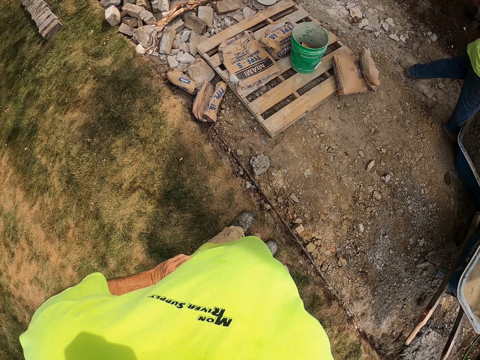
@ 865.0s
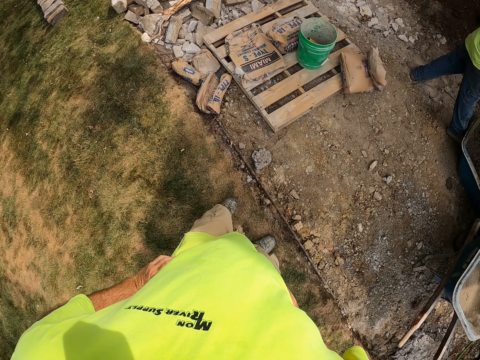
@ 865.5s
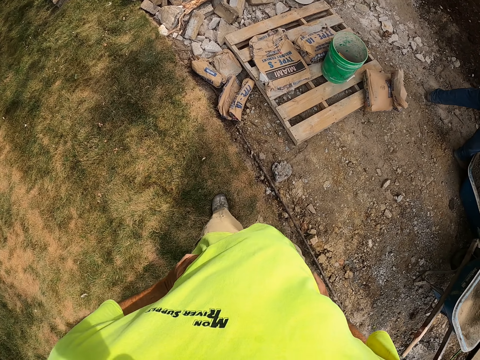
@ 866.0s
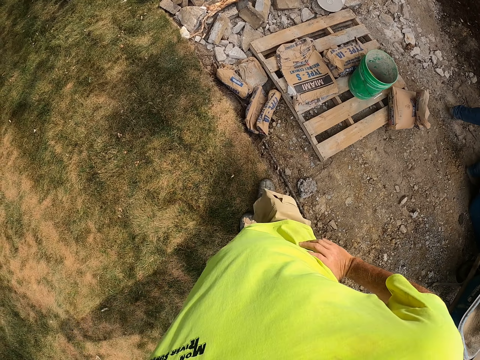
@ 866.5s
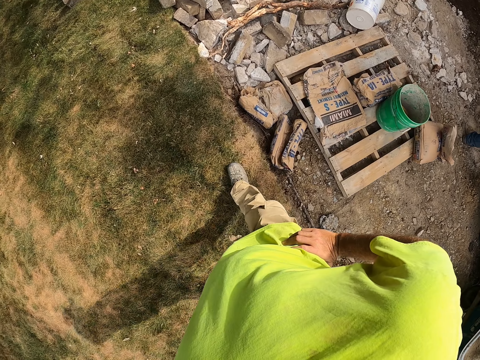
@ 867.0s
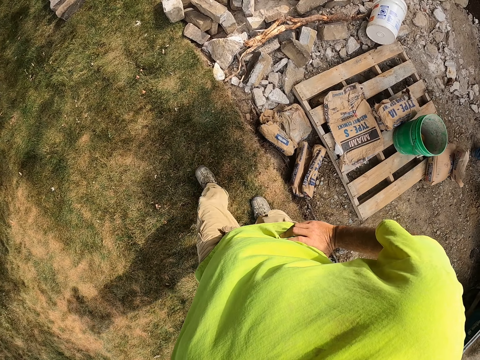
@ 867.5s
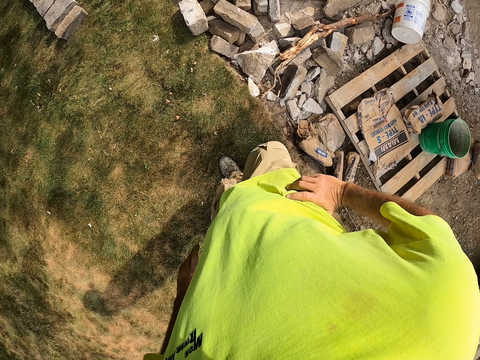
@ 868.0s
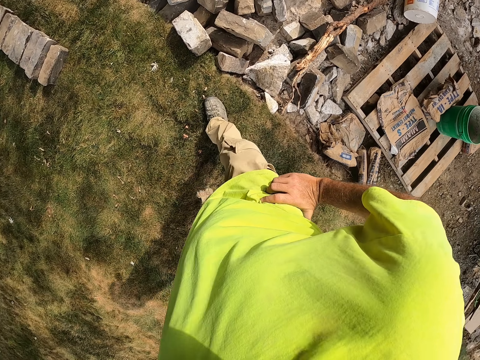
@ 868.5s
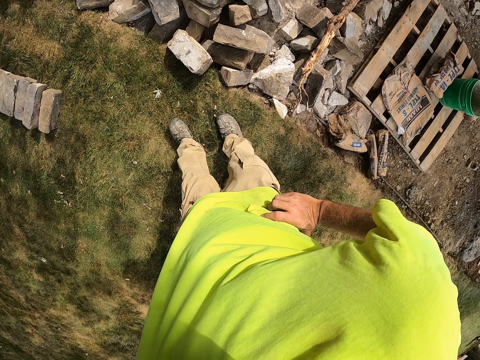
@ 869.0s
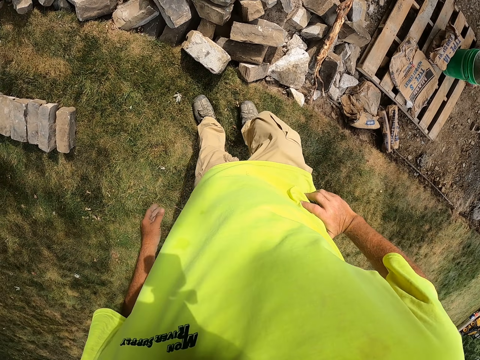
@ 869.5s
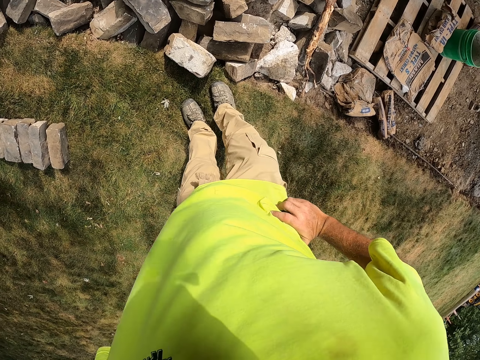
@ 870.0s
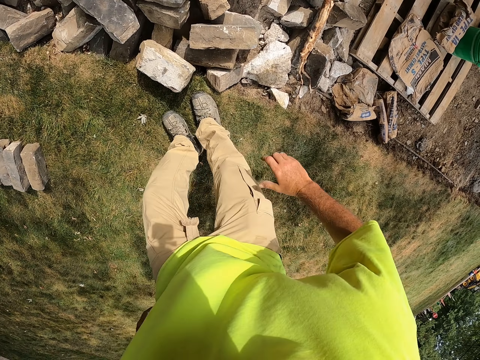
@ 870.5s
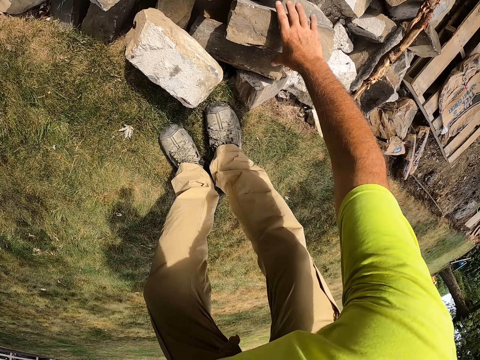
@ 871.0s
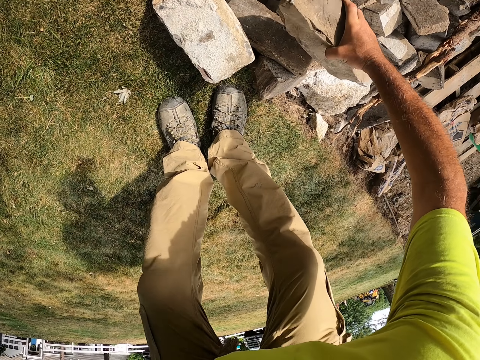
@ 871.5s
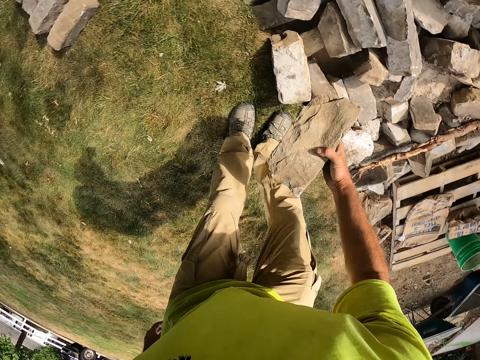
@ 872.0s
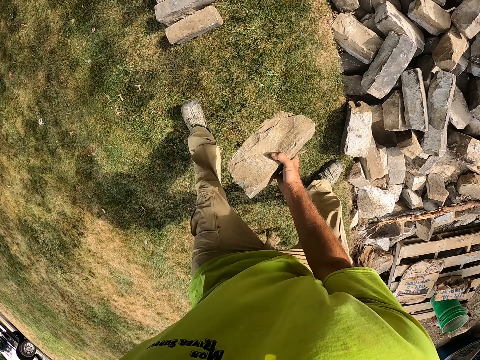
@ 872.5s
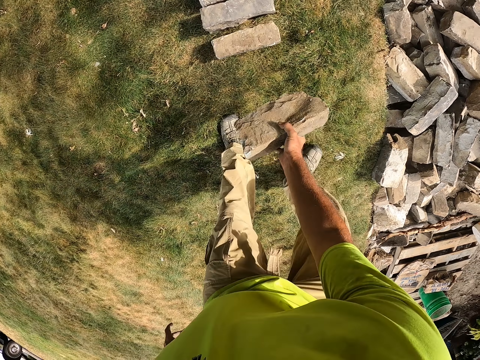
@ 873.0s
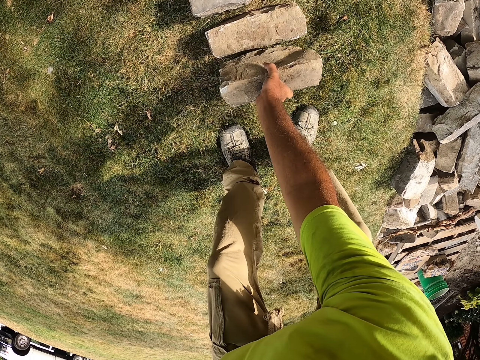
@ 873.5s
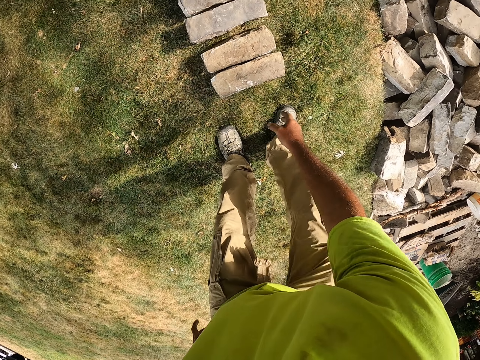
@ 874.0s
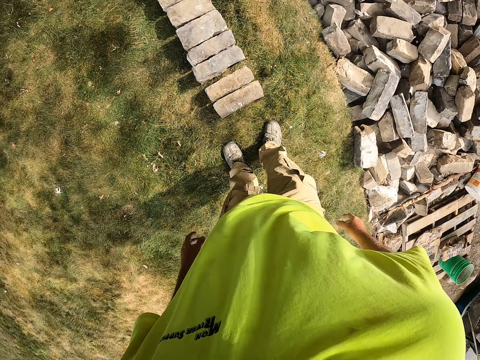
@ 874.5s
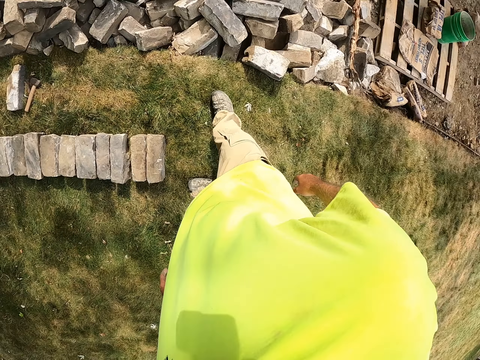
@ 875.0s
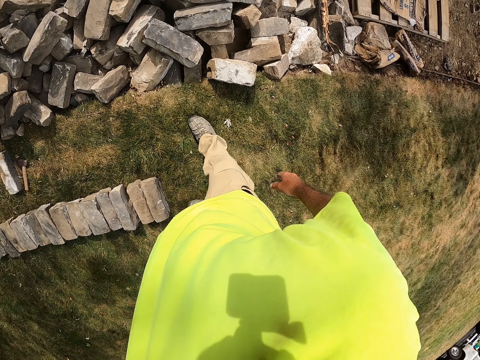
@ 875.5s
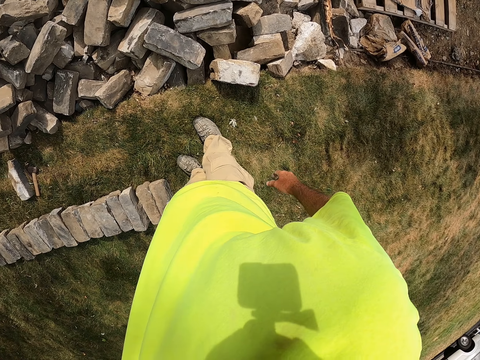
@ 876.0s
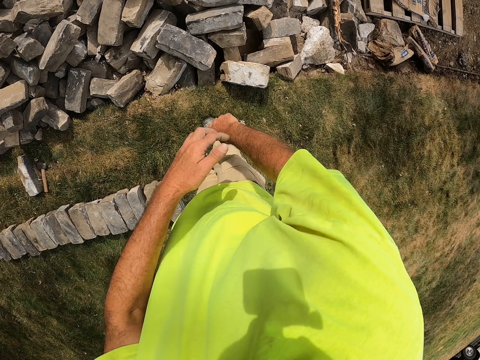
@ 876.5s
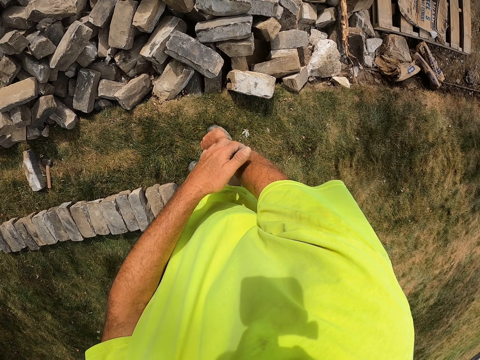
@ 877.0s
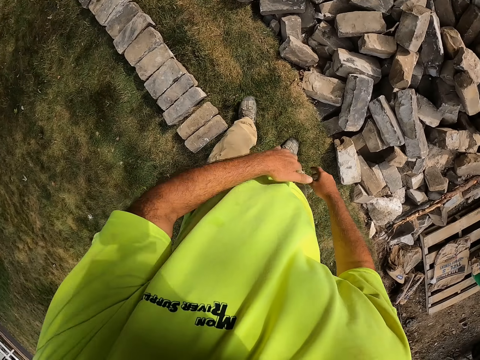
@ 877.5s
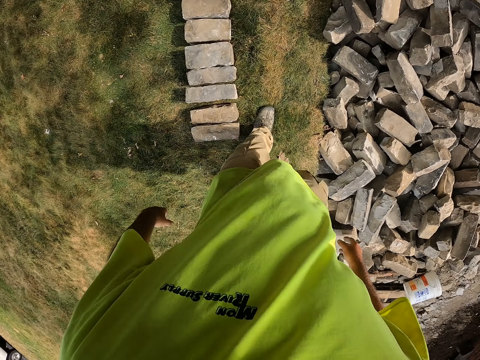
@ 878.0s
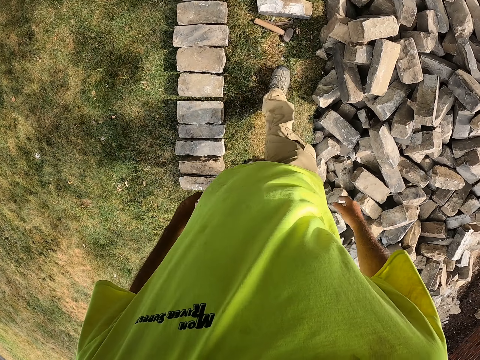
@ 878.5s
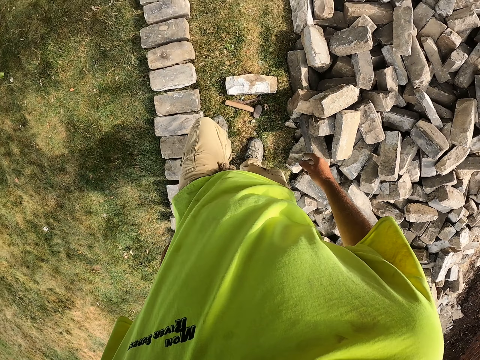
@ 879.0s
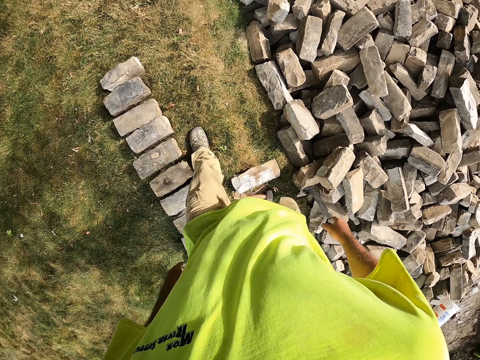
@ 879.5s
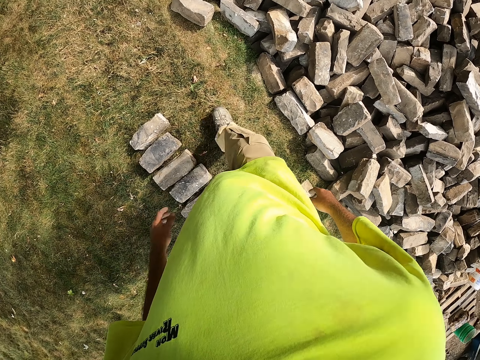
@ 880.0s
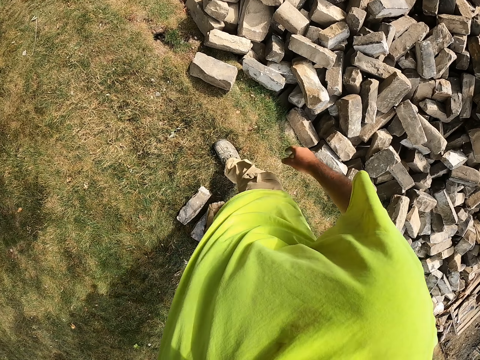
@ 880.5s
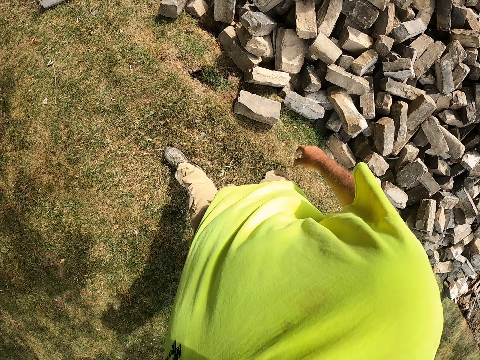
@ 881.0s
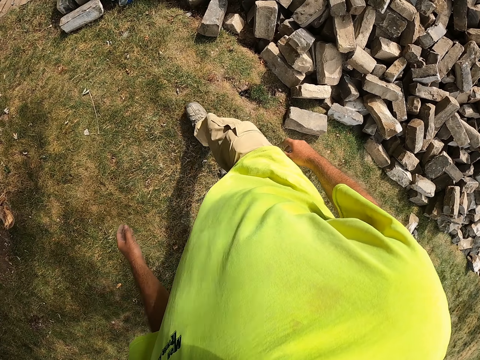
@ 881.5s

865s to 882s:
The camera wearer walks. They pick a brick. They hold the brick. They put the brick on the grass. They drop the brick on the ground. They scratch the hand. They walk.

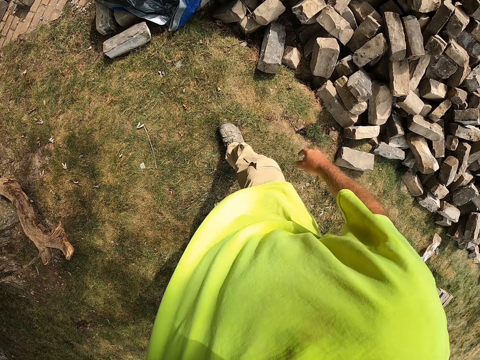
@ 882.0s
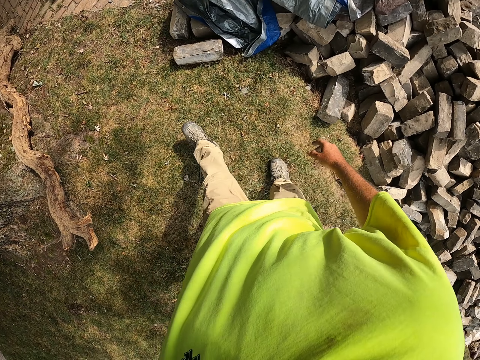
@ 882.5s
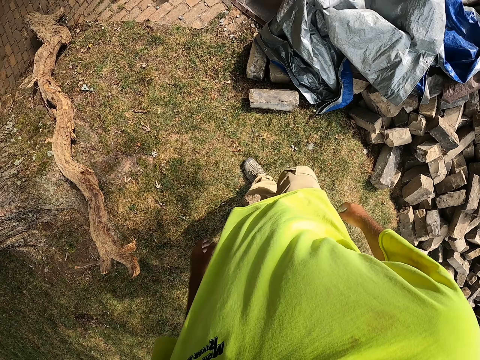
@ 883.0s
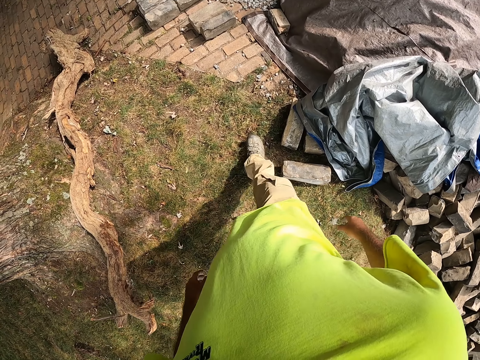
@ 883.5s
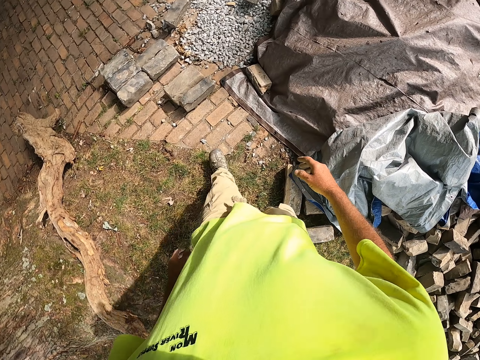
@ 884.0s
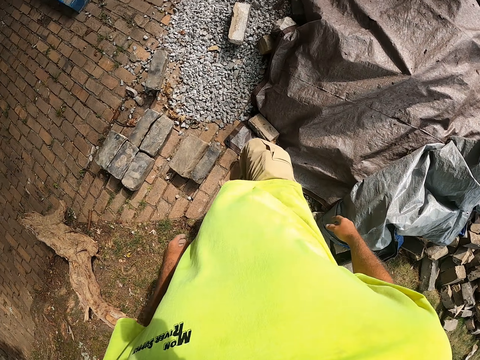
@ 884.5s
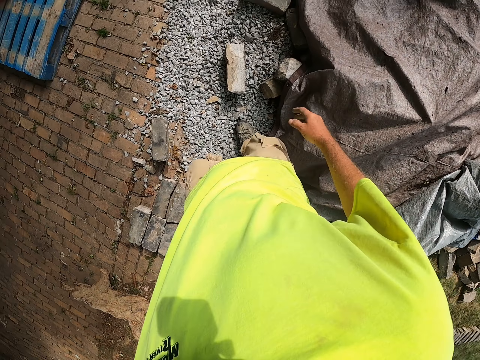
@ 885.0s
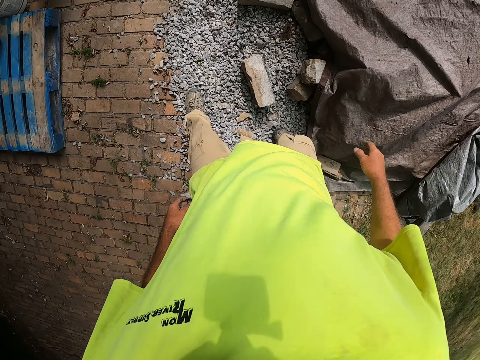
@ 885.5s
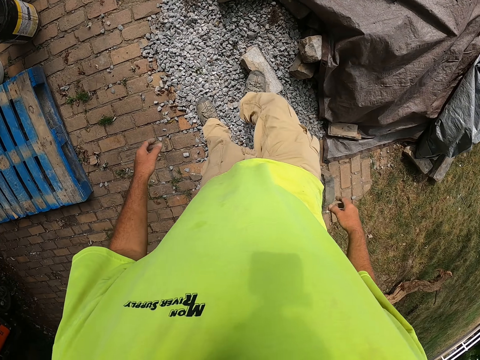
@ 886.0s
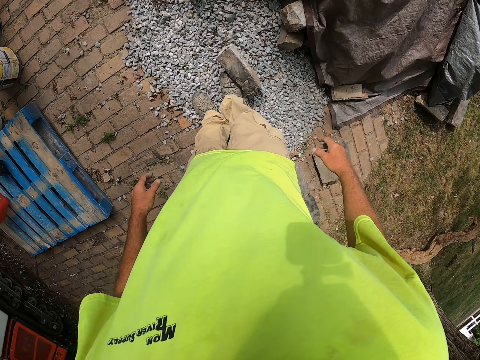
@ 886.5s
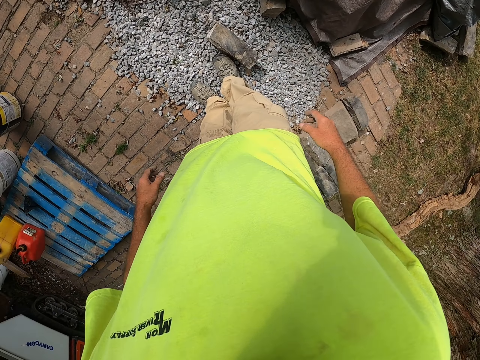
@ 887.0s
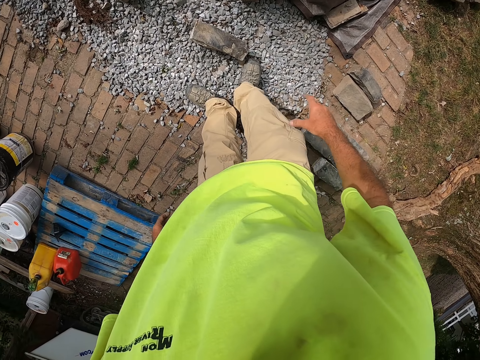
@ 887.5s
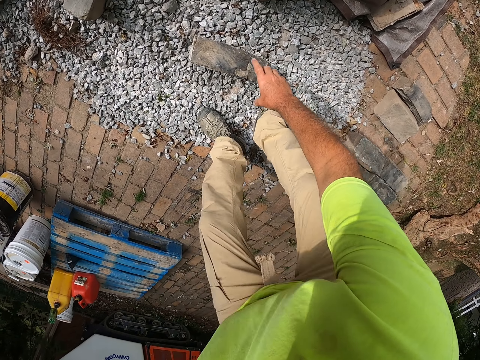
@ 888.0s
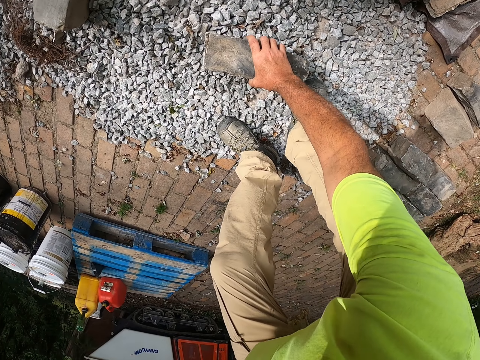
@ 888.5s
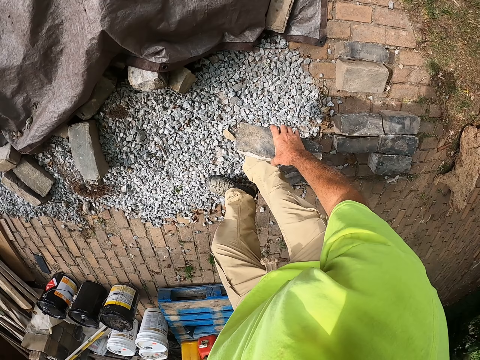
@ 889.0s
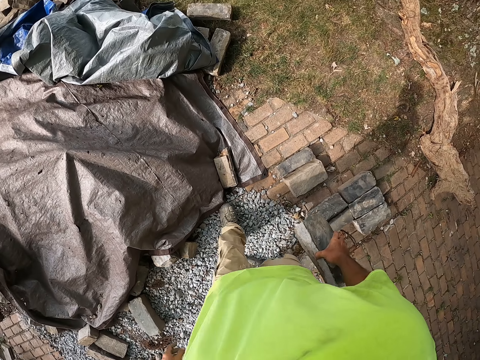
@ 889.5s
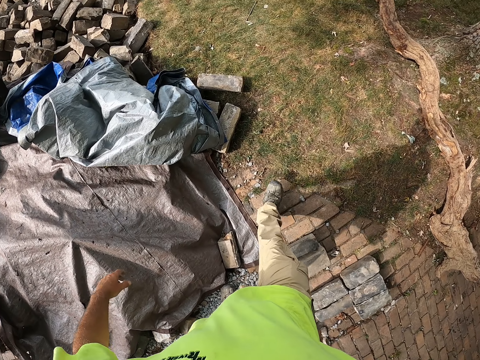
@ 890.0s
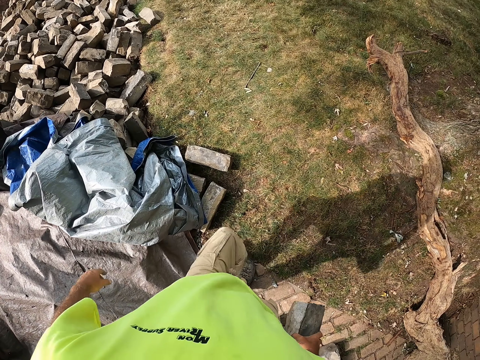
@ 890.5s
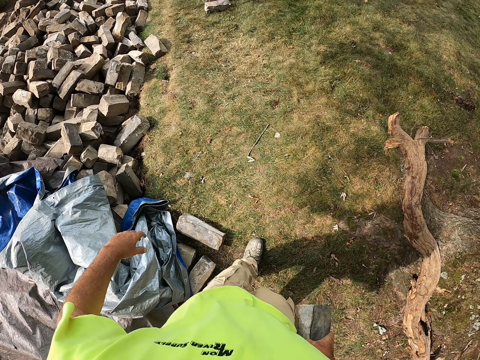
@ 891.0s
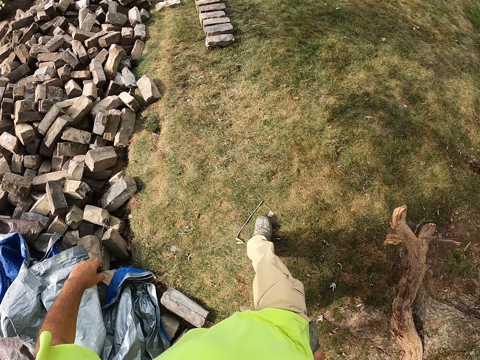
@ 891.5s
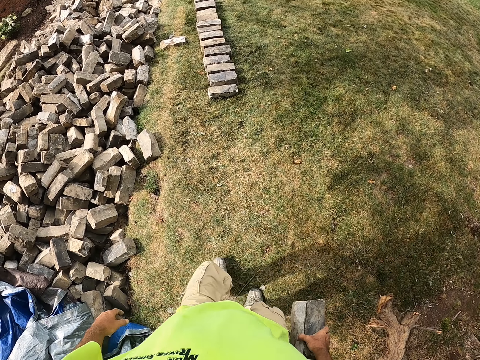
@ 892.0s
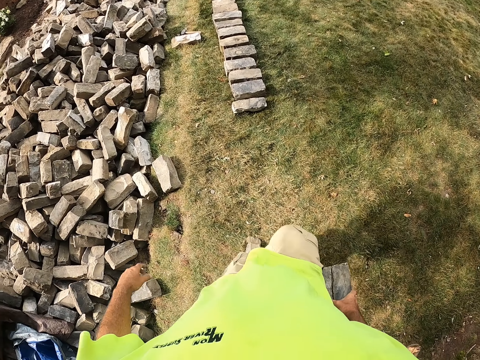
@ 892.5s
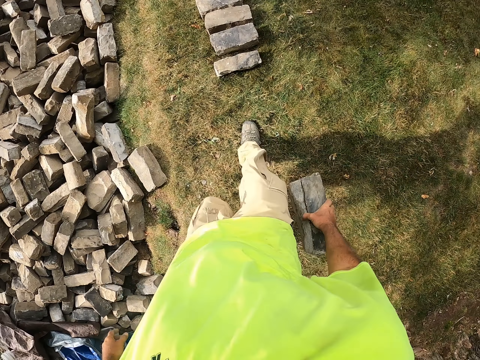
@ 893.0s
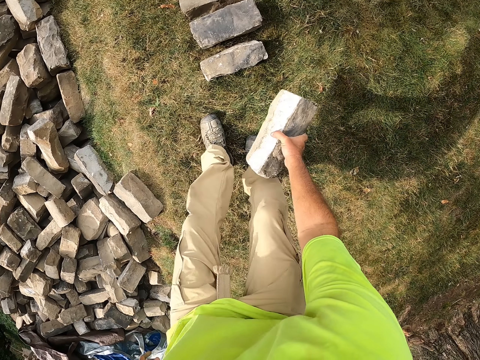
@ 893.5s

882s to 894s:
The camera wearer steps on a brick. They step on the concrete. They pick the brick. They hold the brick. They walk.
